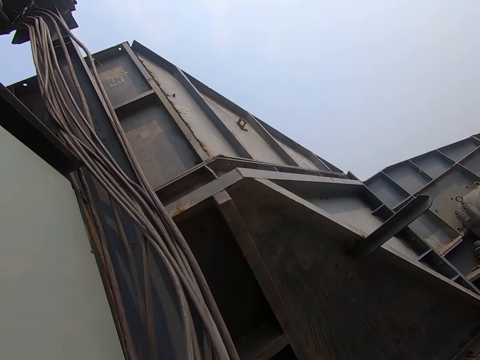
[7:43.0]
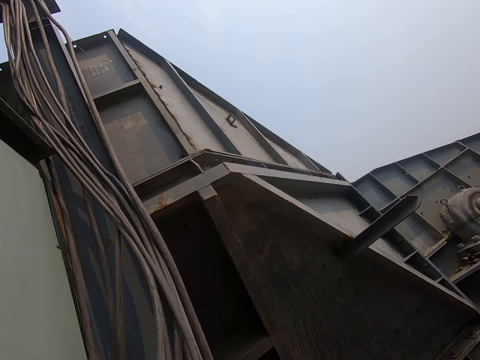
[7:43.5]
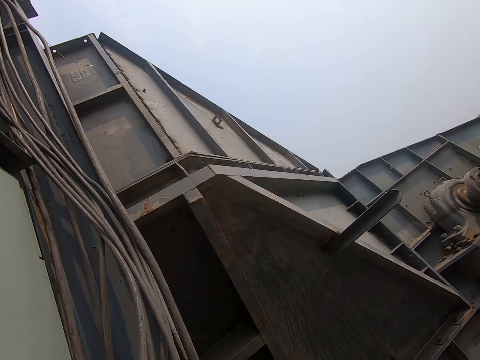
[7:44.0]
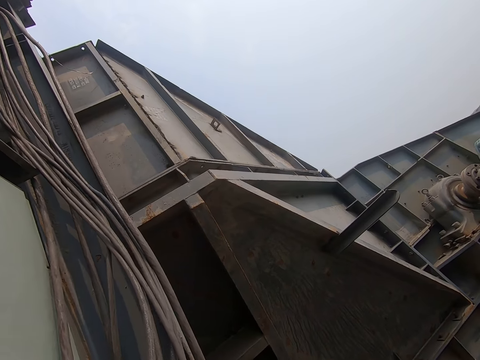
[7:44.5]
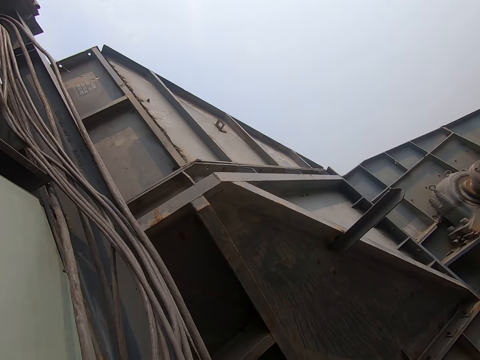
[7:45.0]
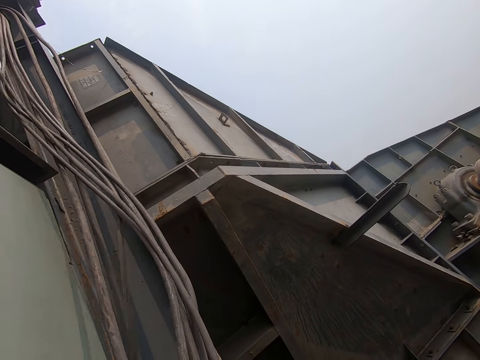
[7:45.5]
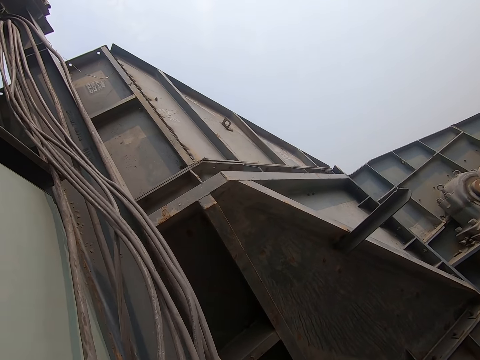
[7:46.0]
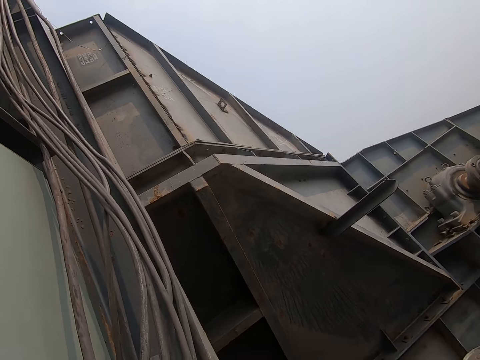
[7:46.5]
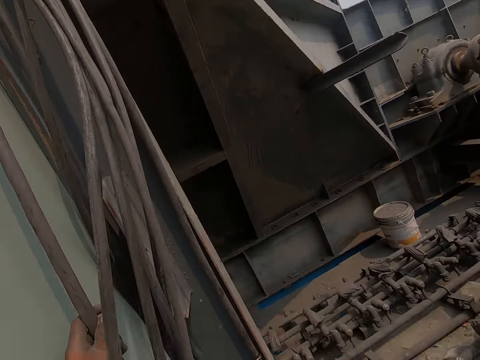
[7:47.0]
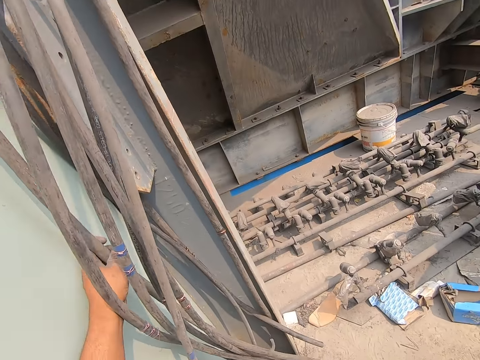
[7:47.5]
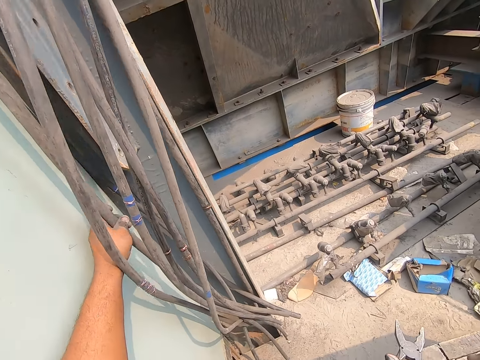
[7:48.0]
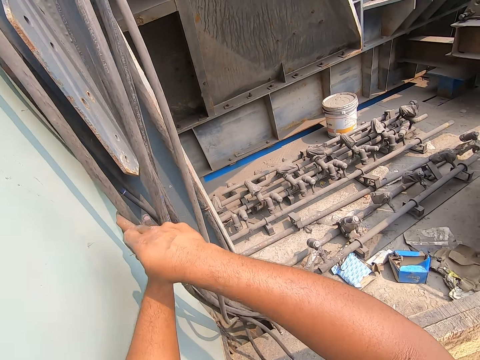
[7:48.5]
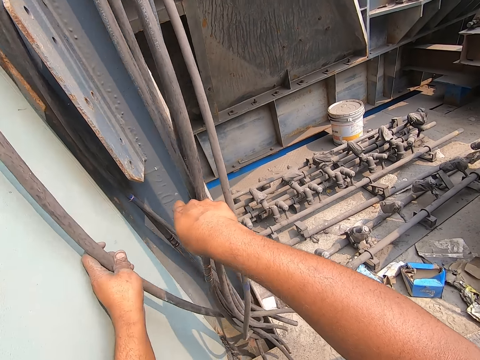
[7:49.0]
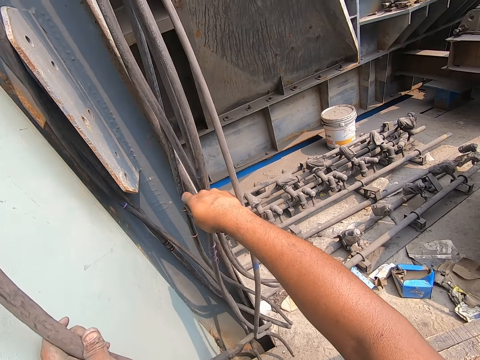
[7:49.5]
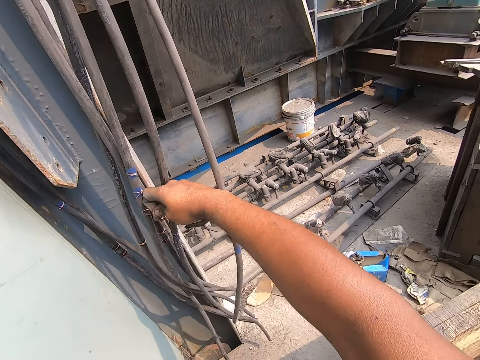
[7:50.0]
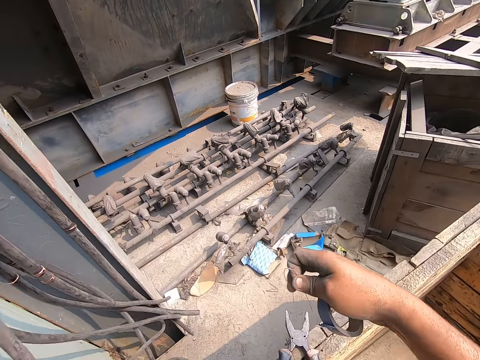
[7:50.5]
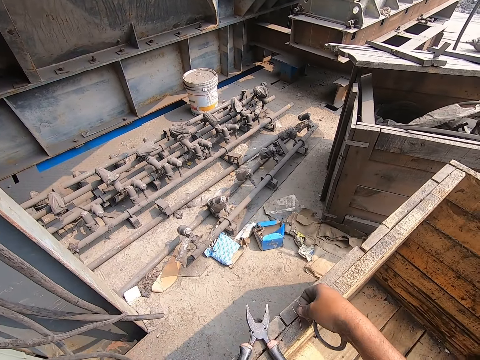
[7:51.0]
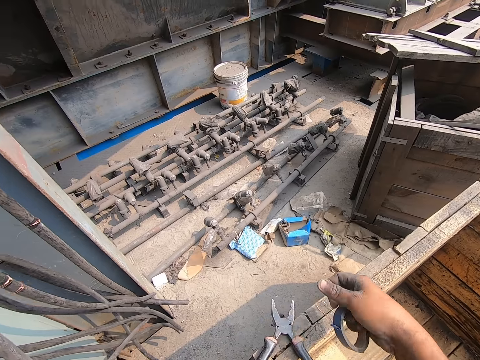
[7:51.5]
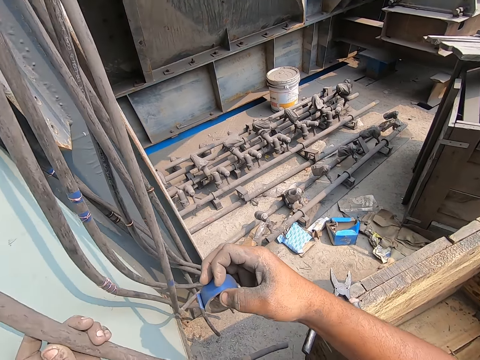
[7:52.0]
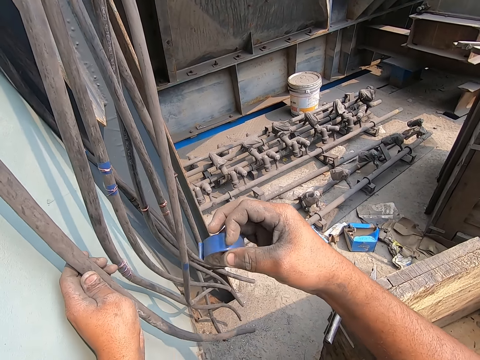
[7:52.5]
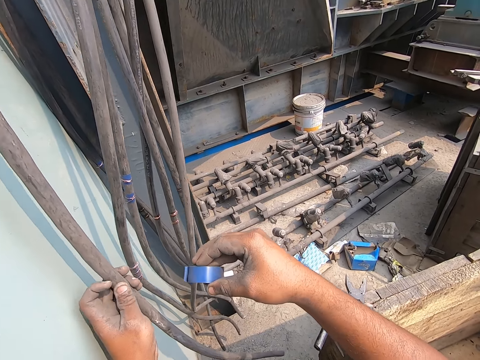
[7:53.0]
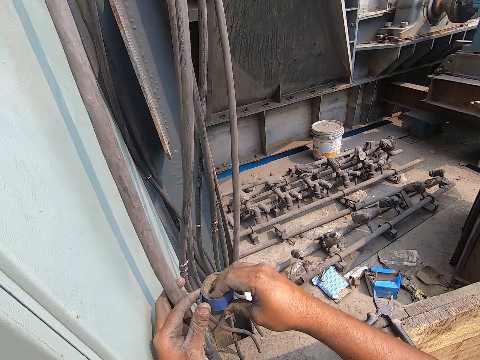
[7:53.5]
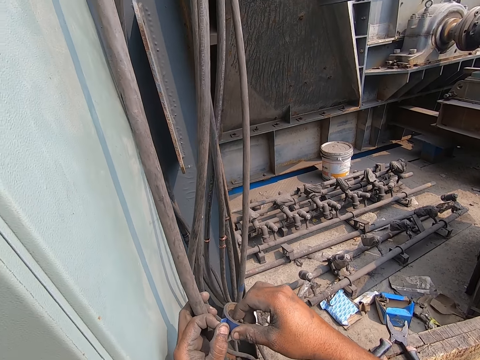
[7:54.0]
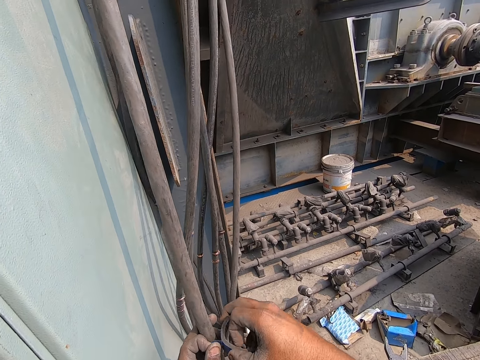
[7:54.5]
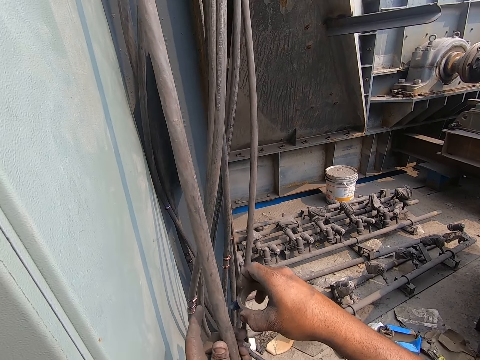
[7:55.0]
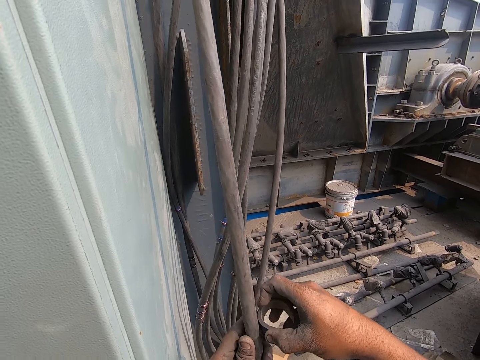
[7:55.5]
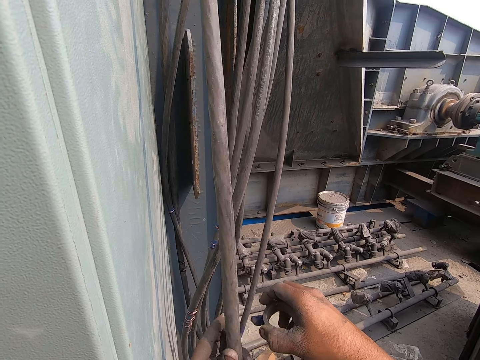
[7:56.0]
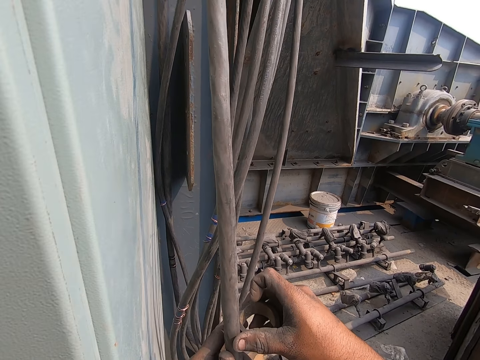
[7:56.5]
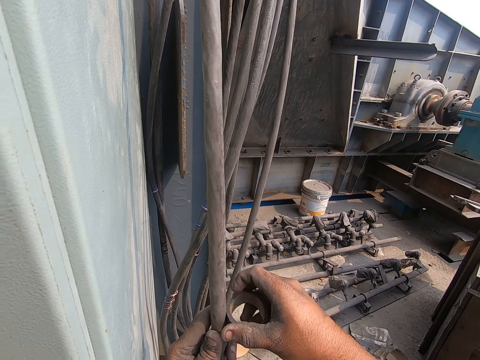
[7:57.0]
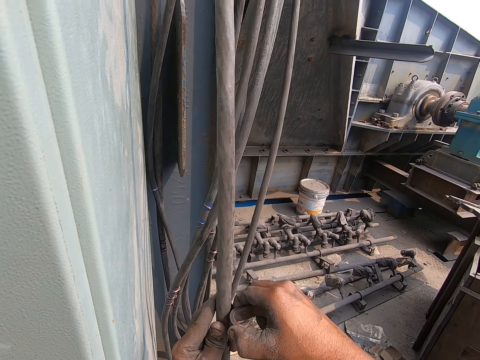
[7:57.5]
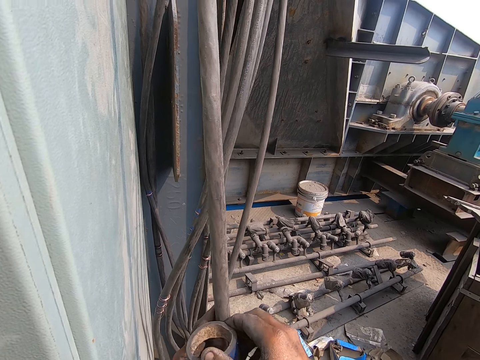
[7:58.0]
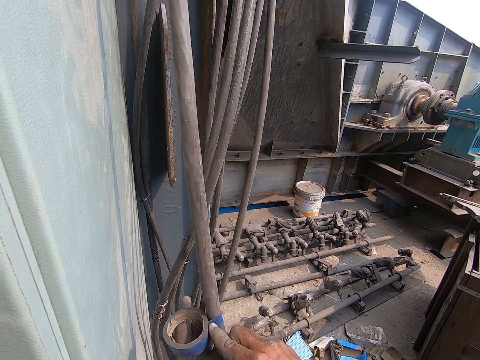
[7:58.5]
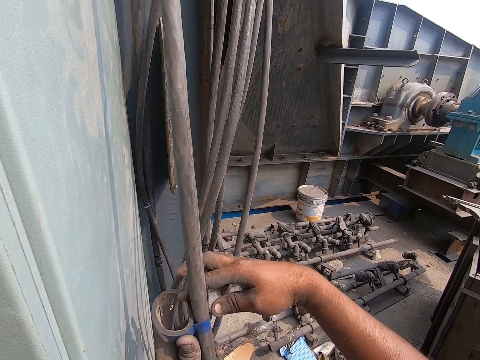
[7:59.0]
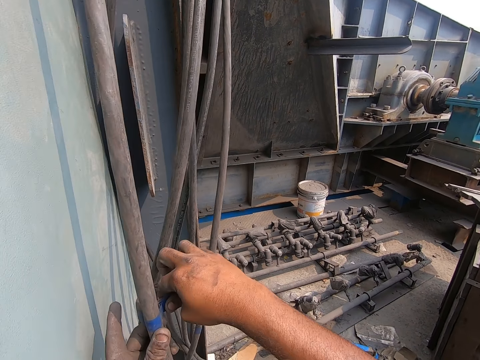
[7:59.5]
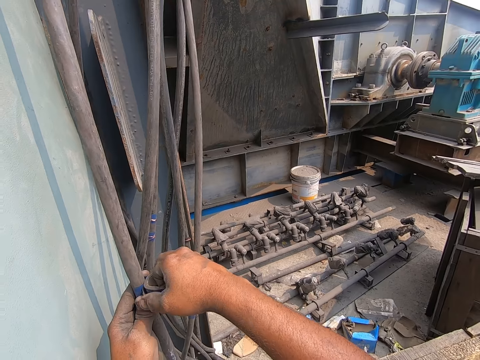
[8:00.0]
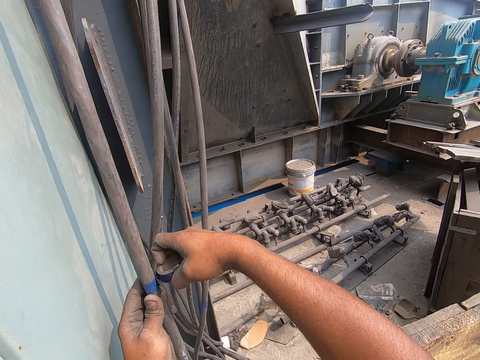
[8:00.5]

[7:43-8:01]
The camera wearer holds an electricity cable with his left hand. He pushes some cables with his right hand. He adjusts the electricity cable. He drops the copper wire on the wooden box with his right hand. He picks up the masking tape. He tapes the cable with the tape in both hands. He wraps the electricity cable with the masking tape.

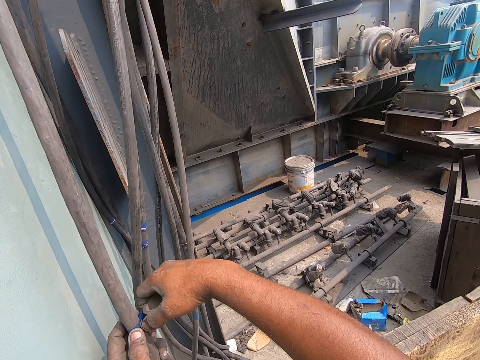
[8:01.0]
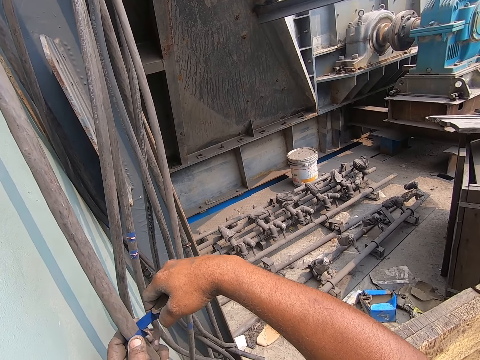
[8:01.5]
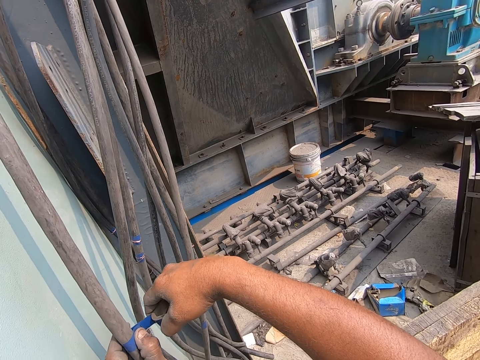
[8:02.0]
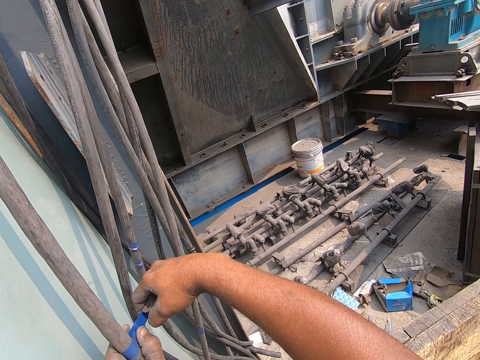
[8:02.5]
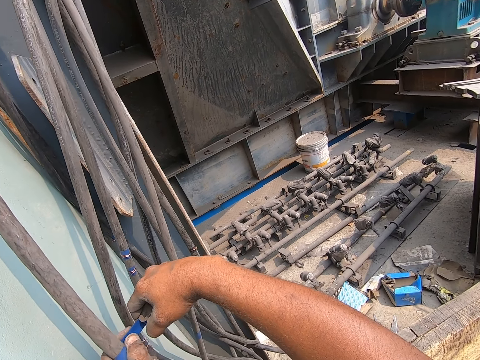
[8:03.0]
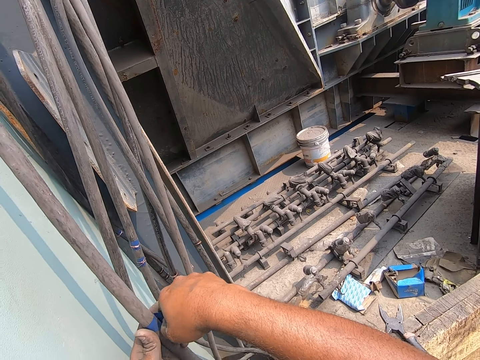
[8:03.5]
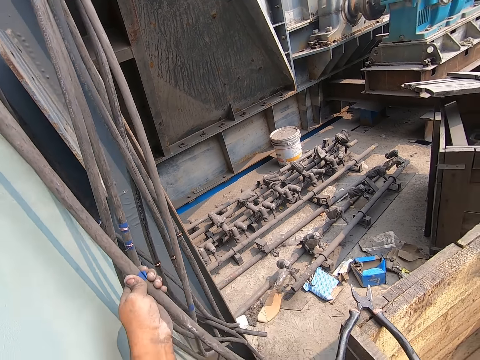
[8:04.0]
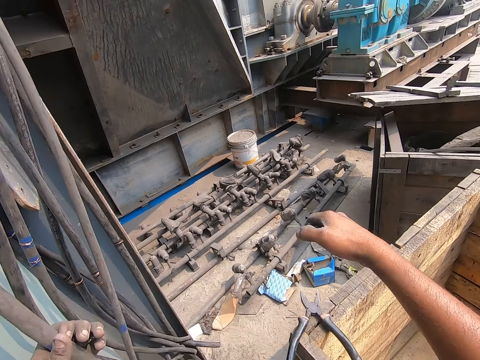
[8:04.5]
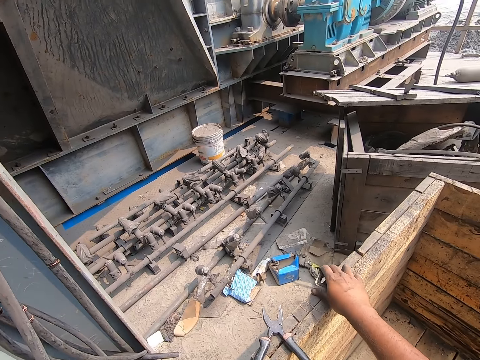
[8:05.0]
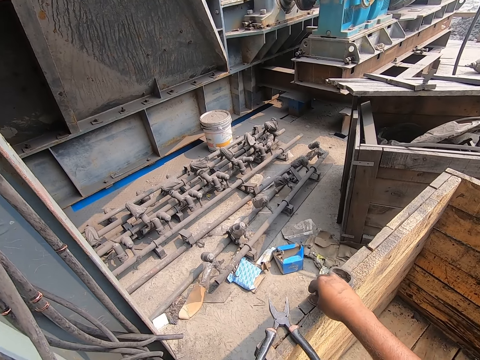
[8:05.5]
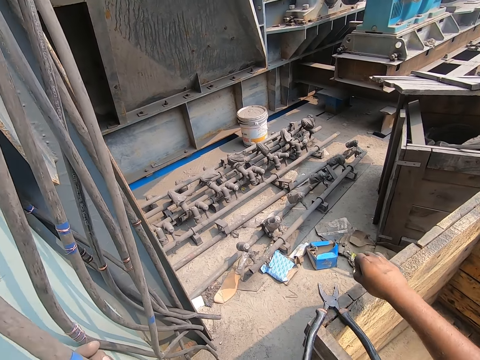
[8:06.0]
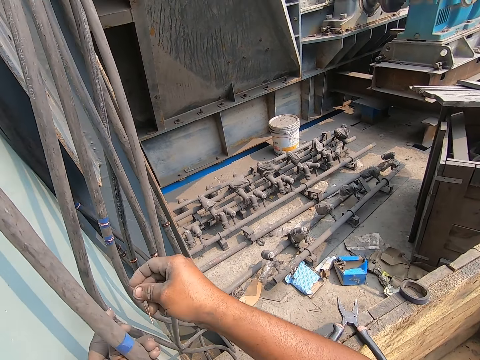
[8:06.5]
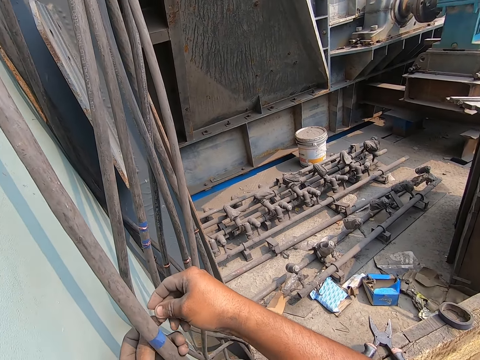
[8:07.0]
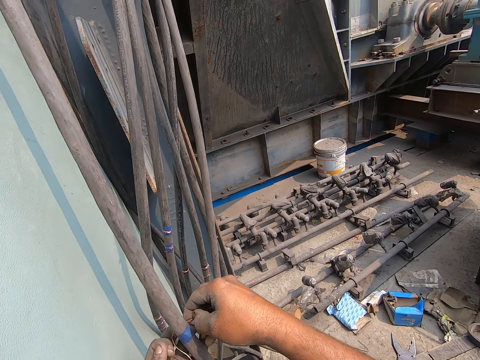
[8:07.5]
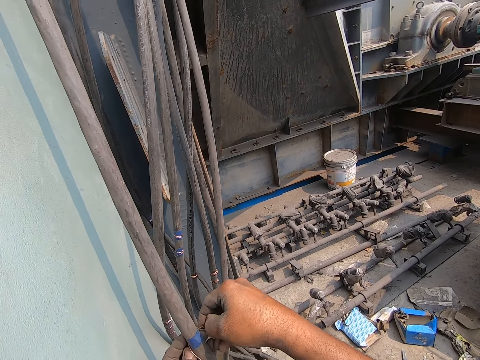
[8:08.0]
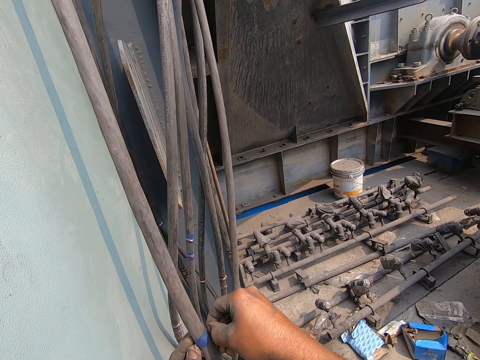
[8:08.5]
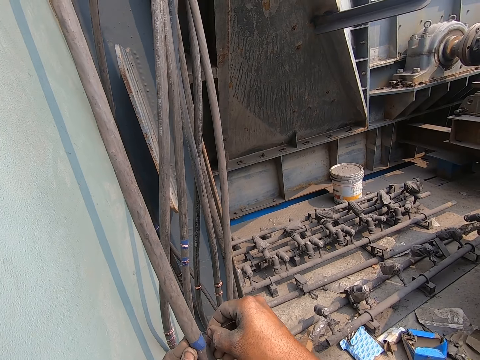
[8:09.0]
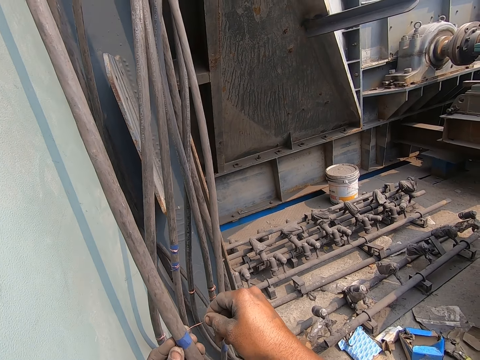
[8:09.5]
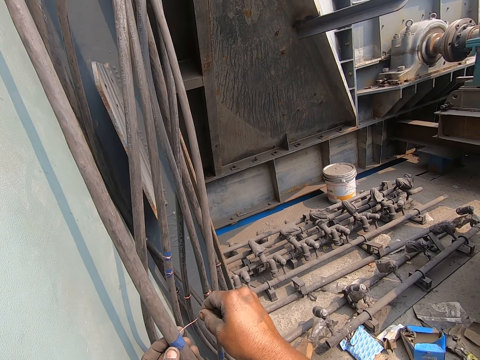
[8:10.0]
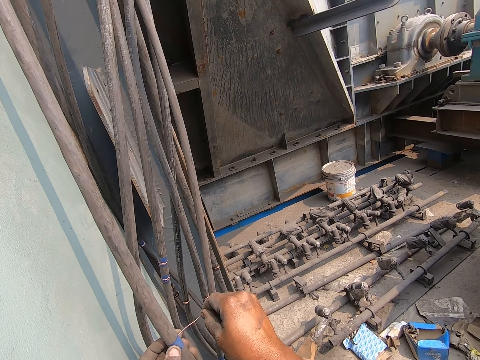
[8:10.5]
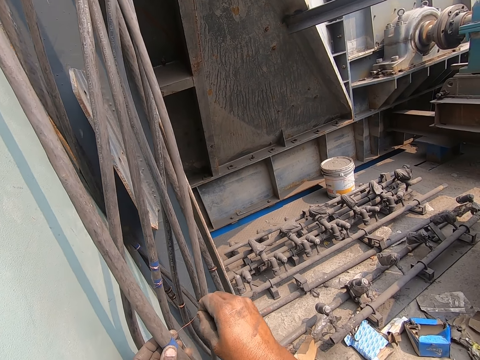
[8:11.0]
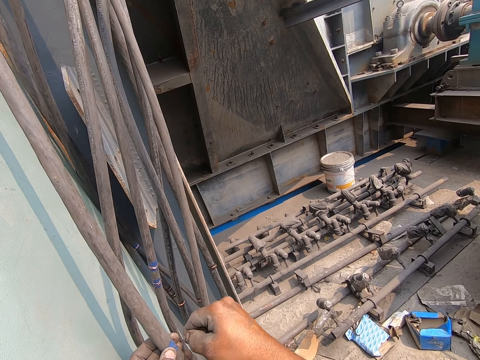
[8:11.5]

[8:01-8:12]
The camera wearer cuts the masking tape. He drops the tape on the wooden box with his right hand. He picks up the copper wire from the wooden box with his right hand. He puts the copper wire around the cable with both hands.
